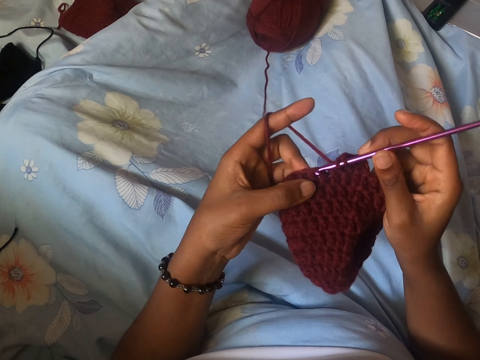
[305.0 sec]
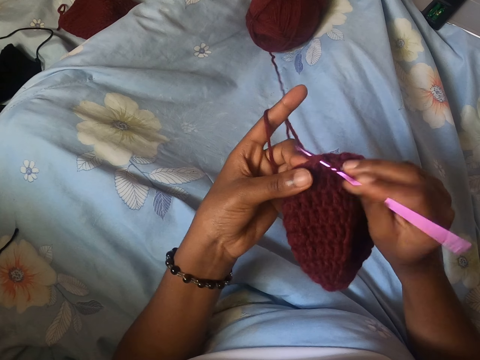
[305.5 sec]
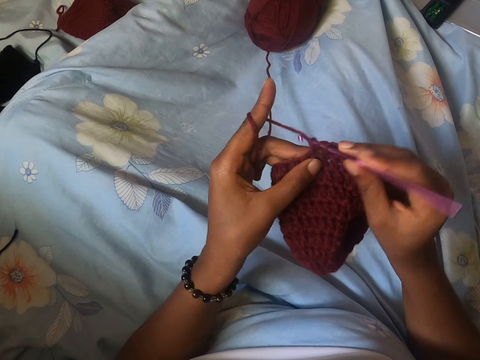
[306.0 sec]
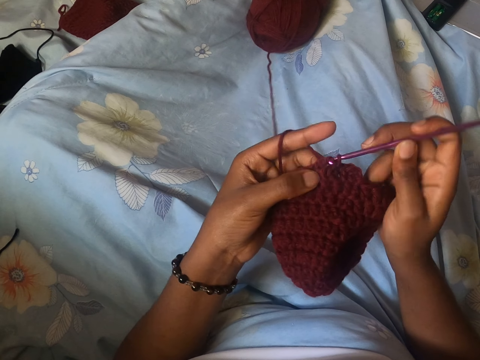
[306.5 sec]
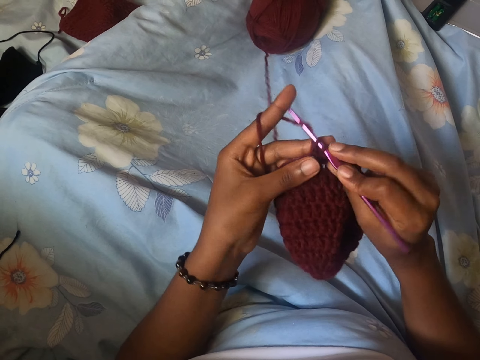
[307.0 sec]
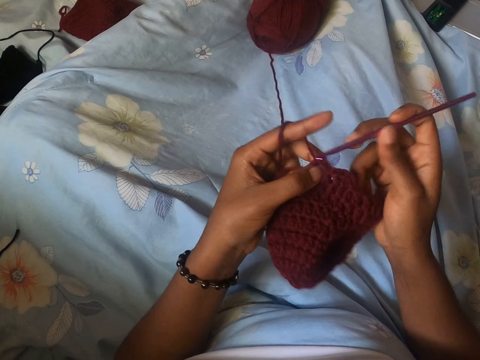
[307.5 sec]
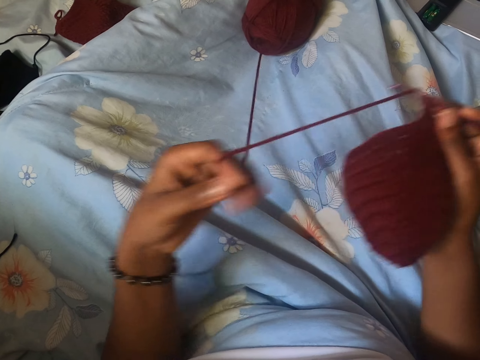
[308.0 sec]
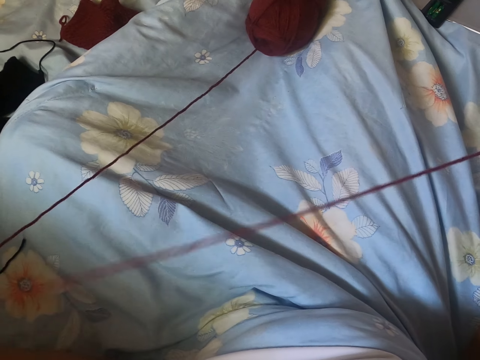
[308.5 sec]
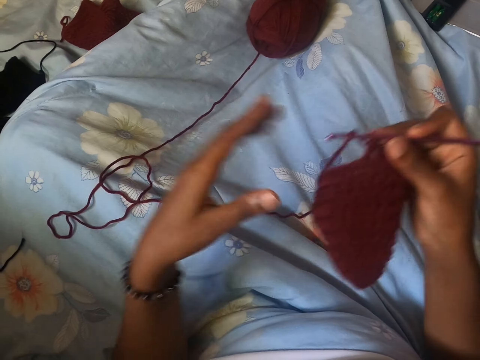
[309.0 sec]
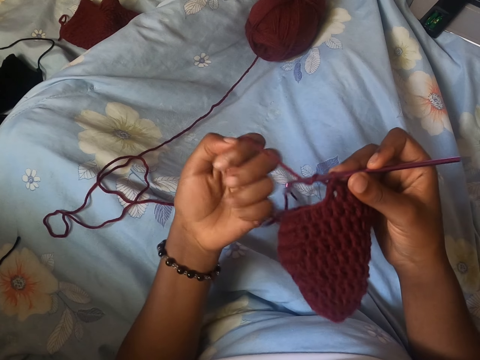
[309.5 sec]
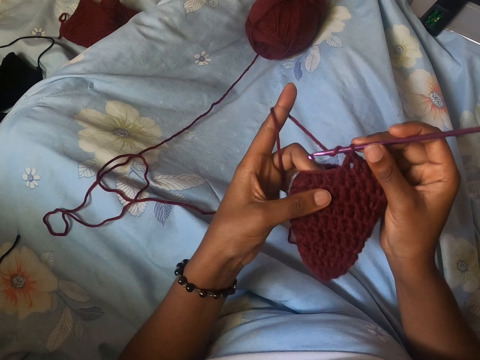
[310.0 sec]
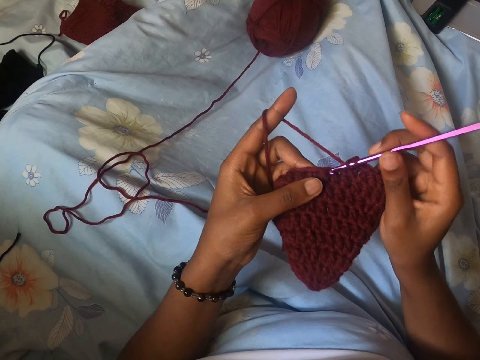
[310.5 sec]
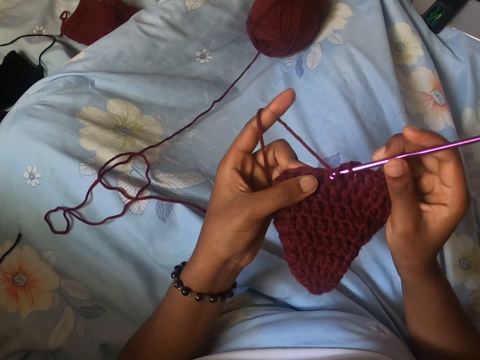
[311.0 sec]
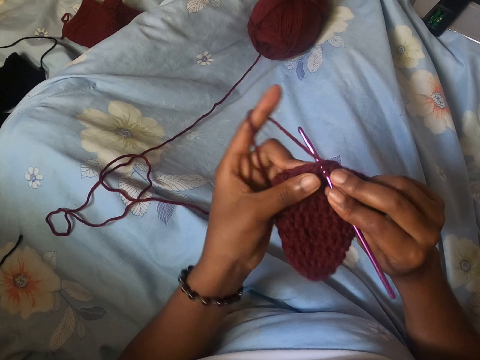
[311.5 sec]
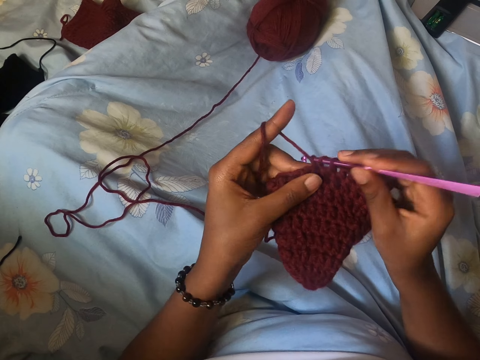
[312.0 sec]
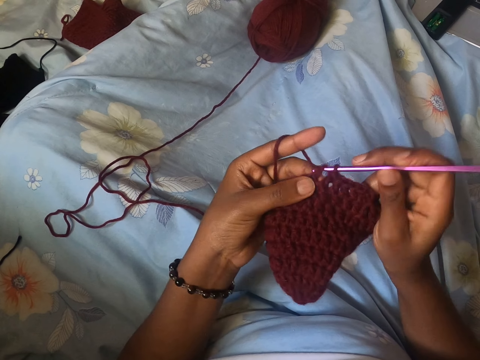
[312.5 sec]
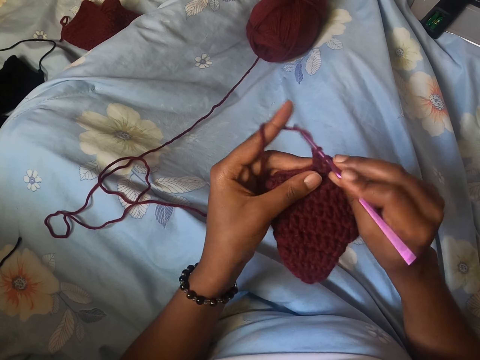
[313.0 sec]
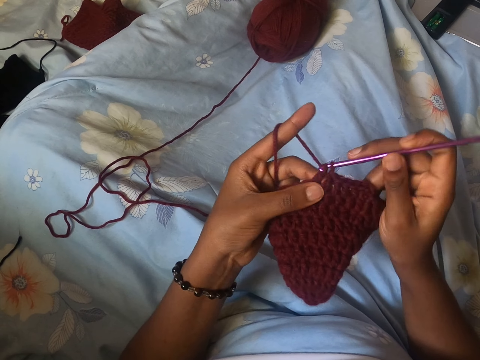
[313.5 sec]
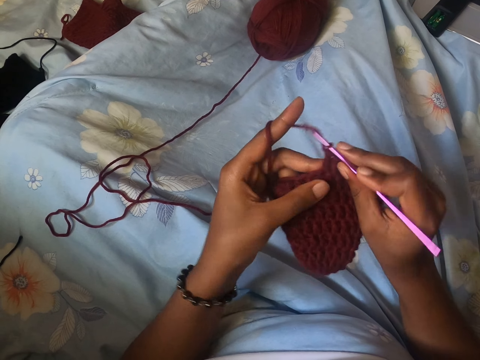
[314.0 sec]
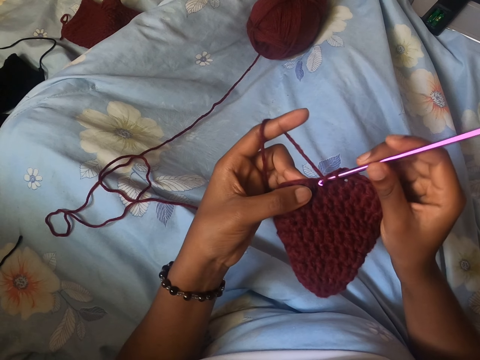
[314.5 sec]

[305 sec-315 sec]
The camera wearer pulls the yarn with the left hand. She stretches the wool with her left hand. She drops the yarn on the bed, holds the crochet and wraps the yarn around the finger. She holds the crochet. She crochets the wool with the crochet pin in her right hand.
